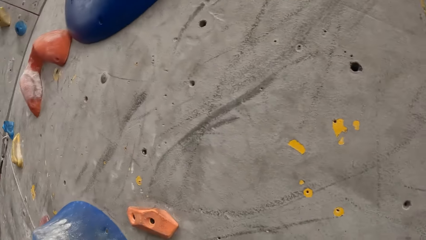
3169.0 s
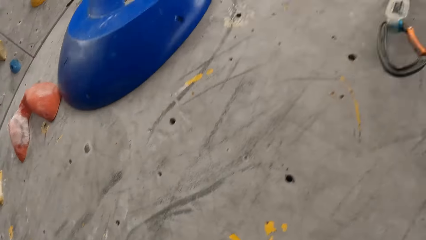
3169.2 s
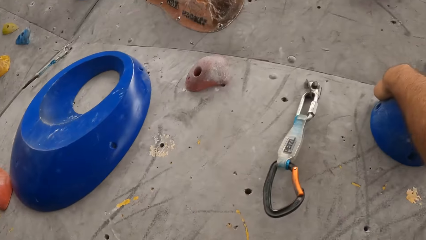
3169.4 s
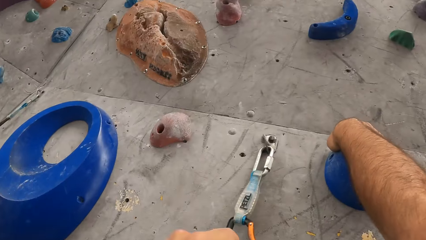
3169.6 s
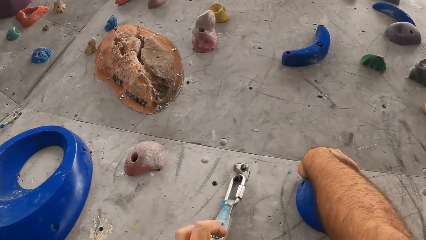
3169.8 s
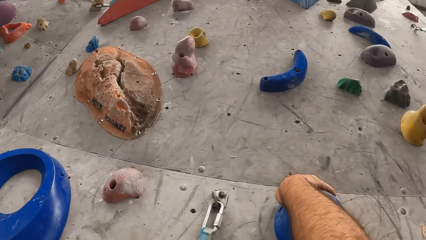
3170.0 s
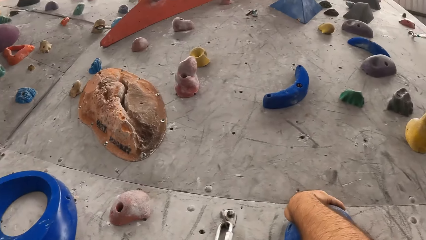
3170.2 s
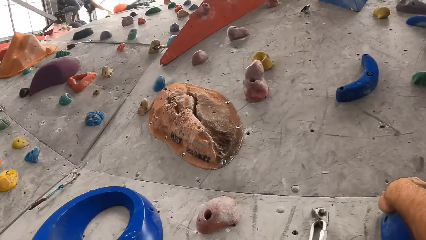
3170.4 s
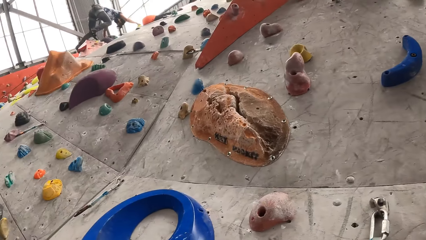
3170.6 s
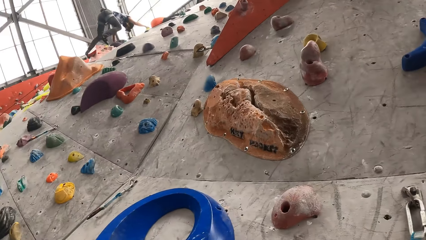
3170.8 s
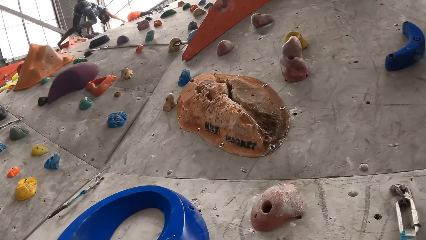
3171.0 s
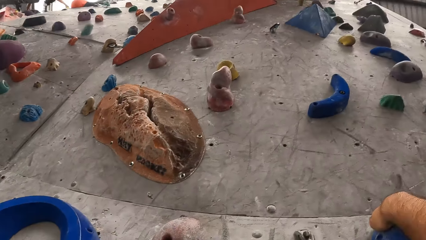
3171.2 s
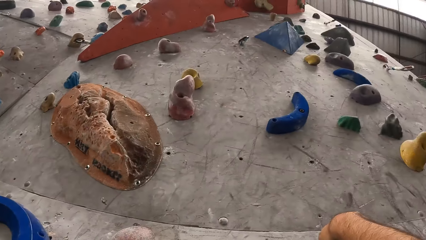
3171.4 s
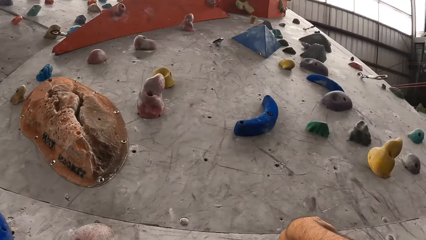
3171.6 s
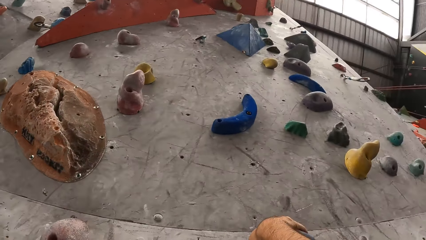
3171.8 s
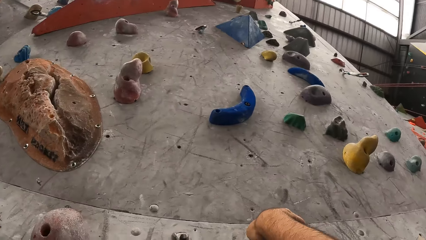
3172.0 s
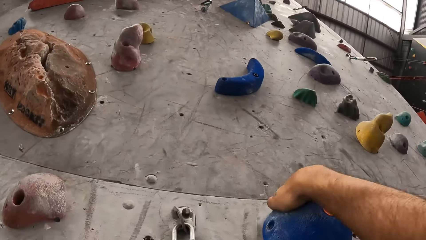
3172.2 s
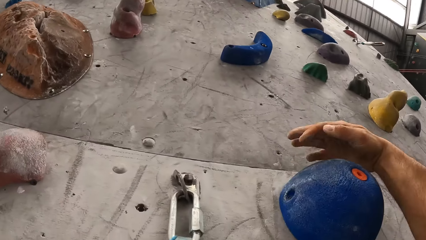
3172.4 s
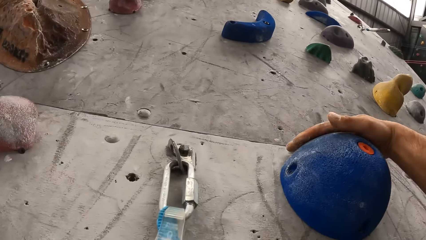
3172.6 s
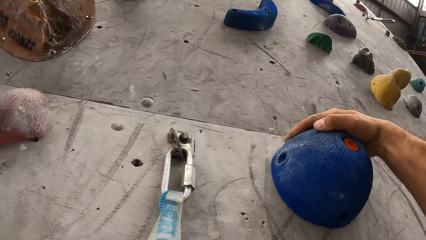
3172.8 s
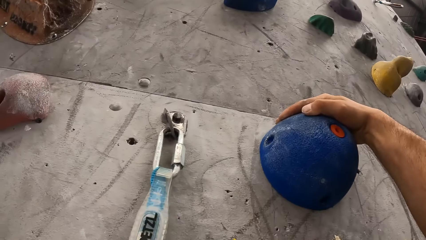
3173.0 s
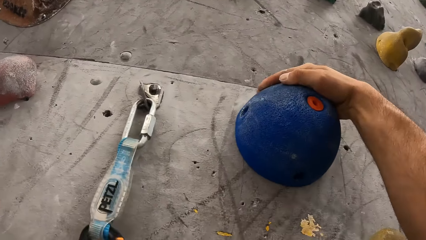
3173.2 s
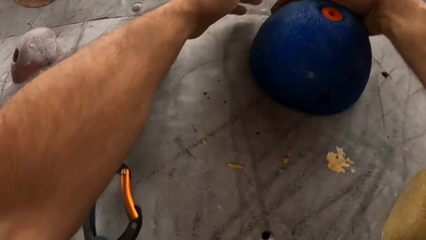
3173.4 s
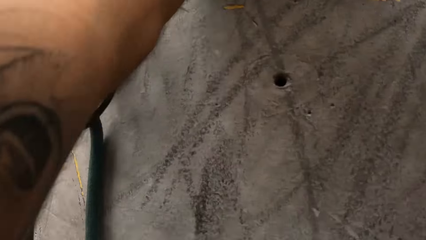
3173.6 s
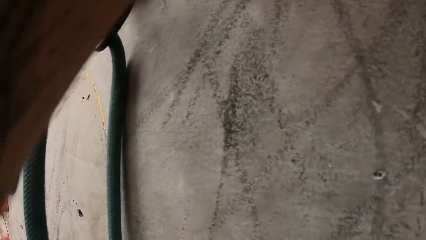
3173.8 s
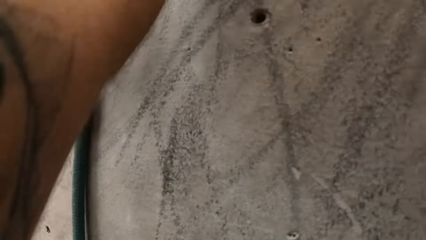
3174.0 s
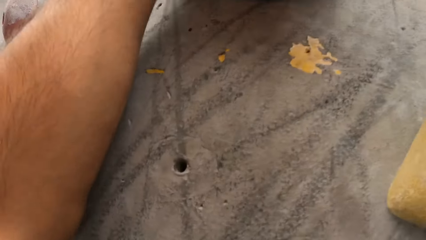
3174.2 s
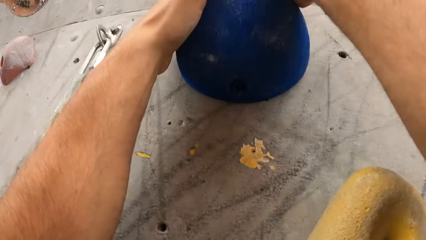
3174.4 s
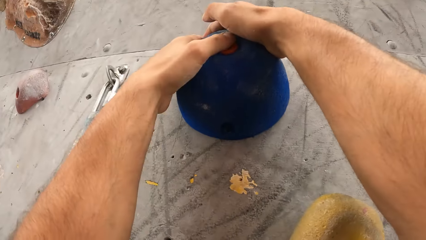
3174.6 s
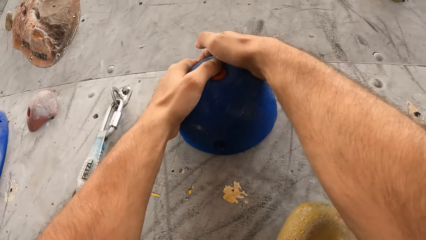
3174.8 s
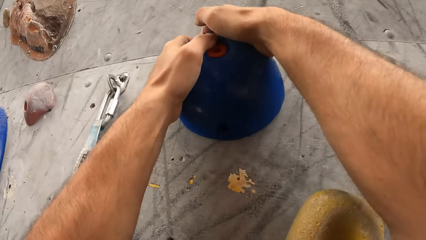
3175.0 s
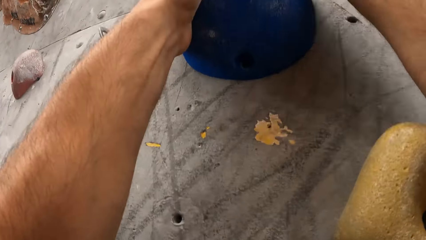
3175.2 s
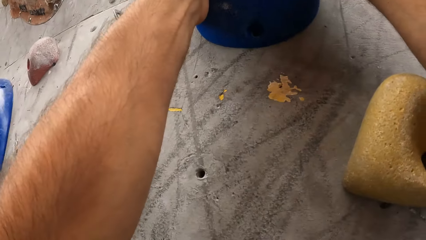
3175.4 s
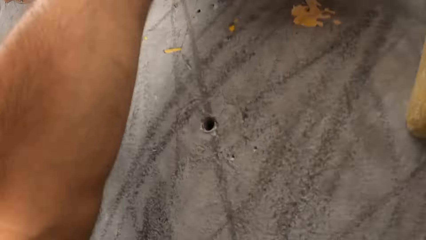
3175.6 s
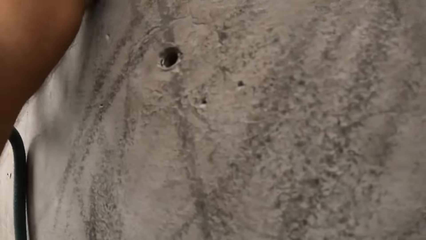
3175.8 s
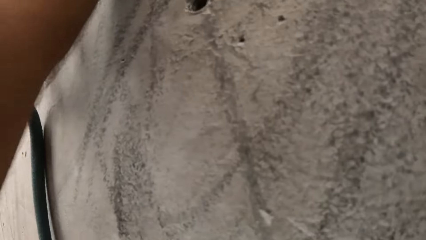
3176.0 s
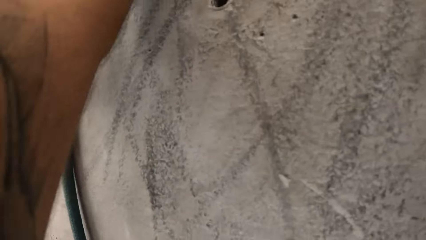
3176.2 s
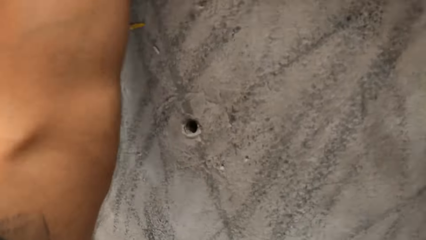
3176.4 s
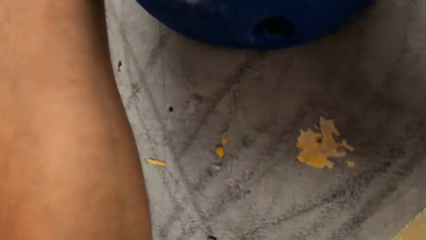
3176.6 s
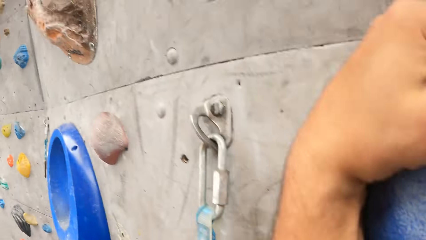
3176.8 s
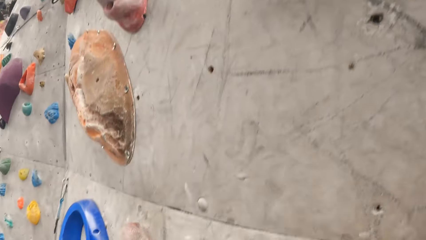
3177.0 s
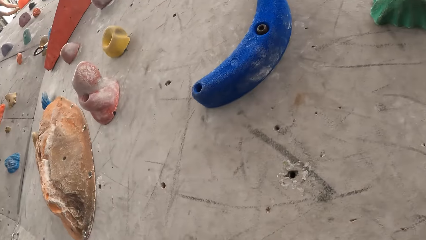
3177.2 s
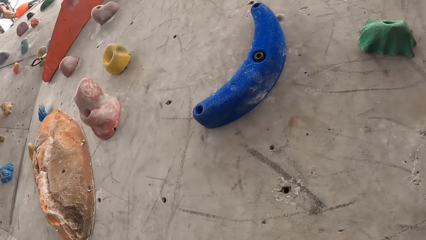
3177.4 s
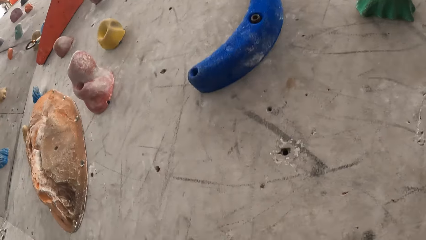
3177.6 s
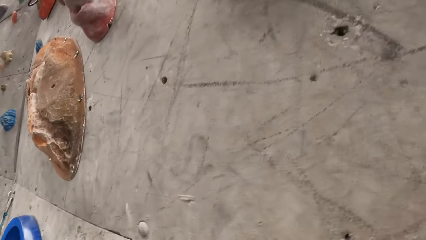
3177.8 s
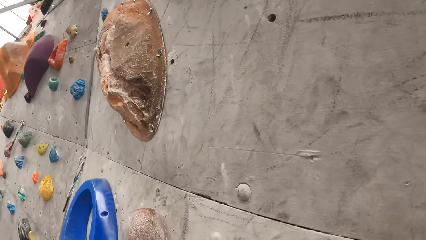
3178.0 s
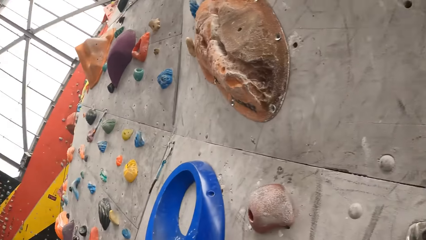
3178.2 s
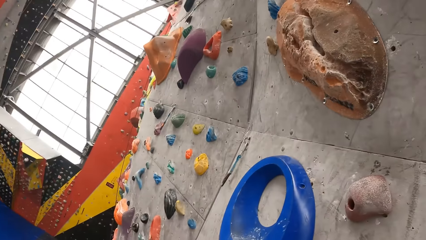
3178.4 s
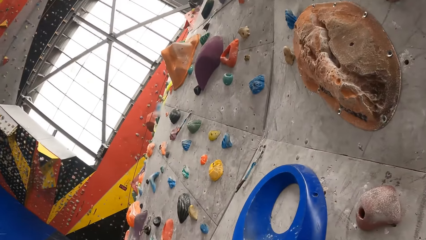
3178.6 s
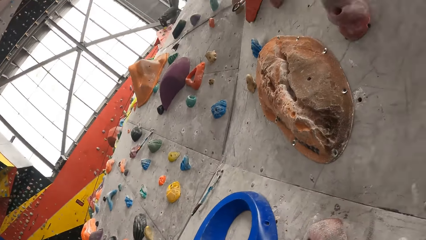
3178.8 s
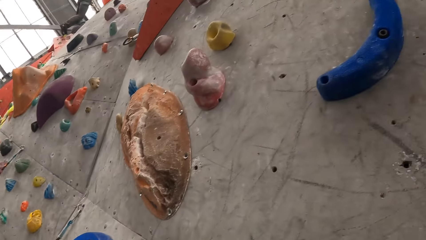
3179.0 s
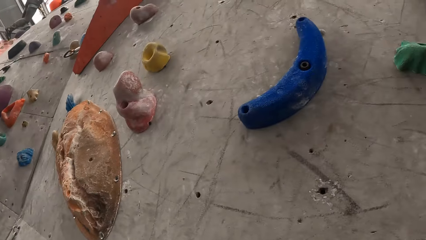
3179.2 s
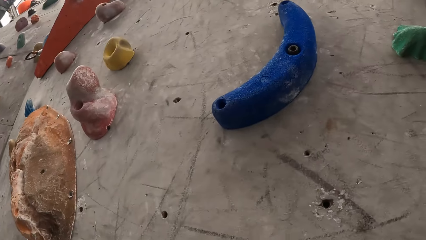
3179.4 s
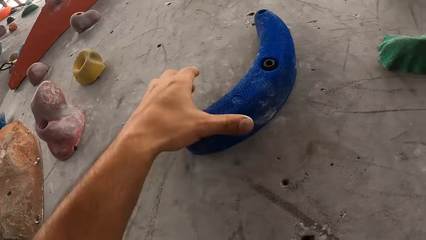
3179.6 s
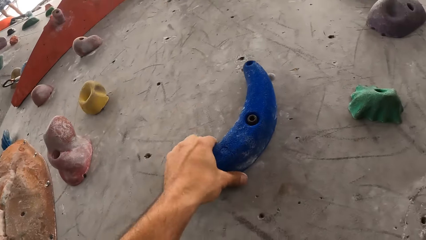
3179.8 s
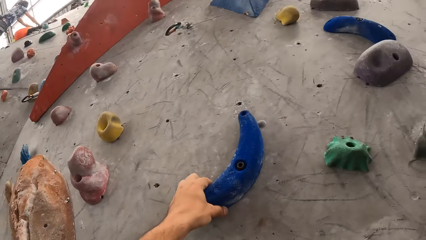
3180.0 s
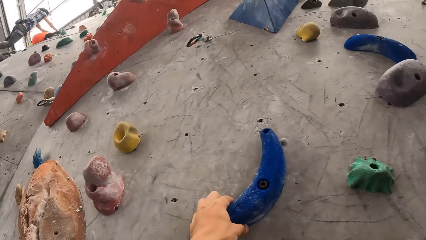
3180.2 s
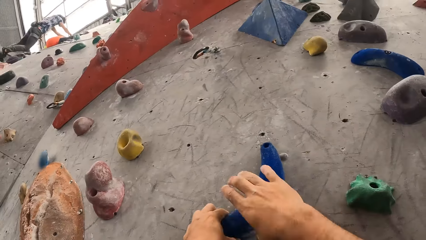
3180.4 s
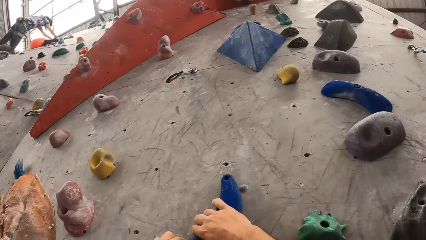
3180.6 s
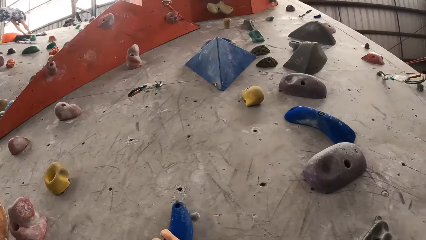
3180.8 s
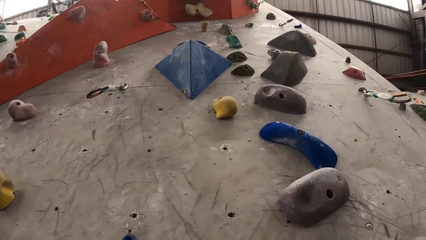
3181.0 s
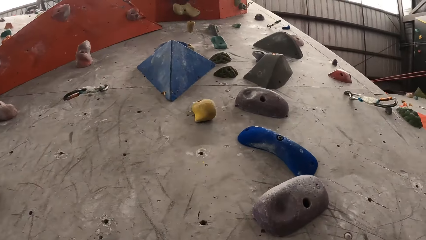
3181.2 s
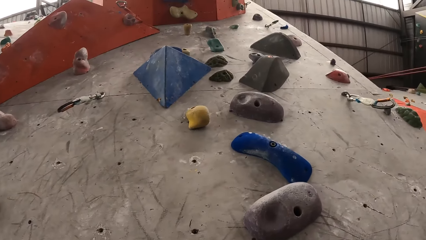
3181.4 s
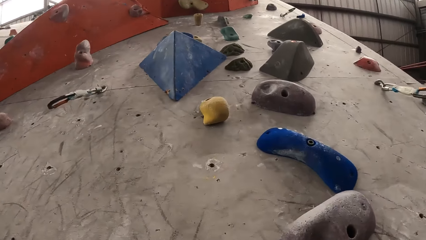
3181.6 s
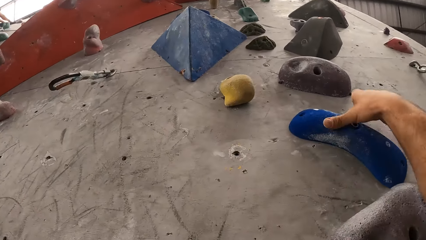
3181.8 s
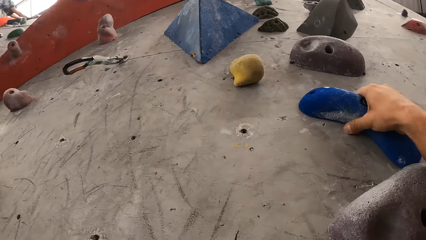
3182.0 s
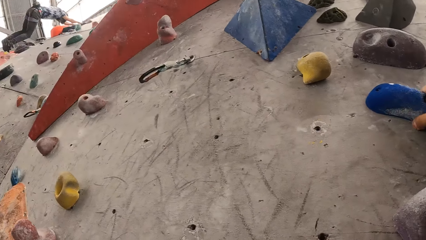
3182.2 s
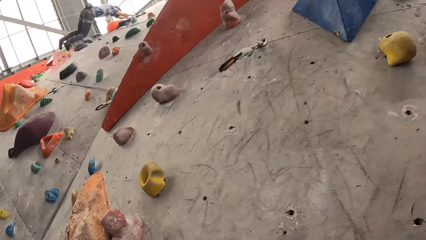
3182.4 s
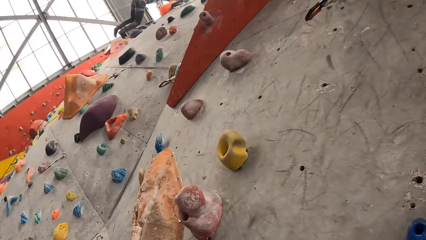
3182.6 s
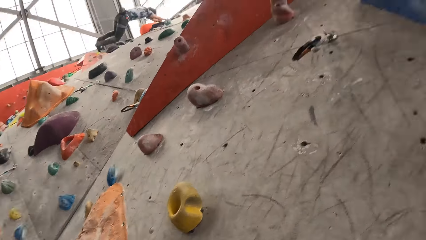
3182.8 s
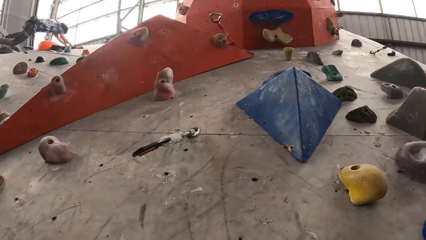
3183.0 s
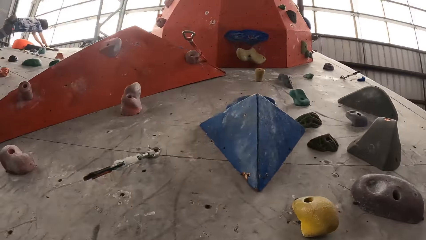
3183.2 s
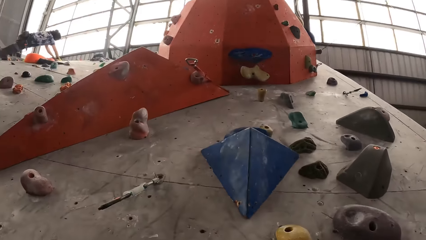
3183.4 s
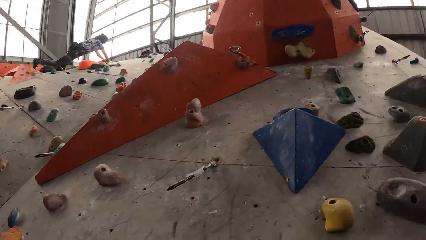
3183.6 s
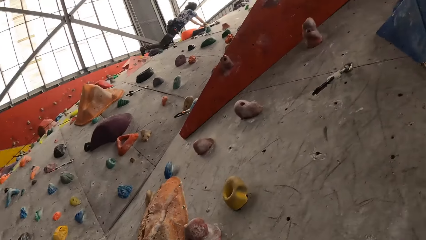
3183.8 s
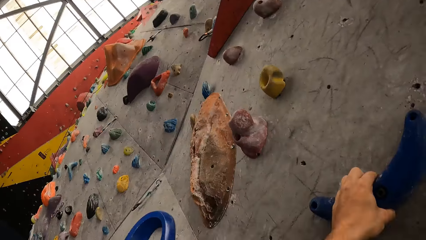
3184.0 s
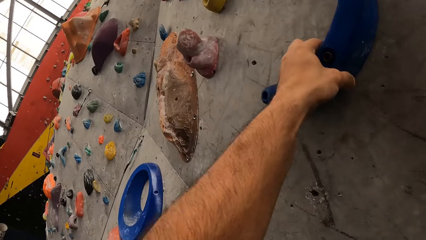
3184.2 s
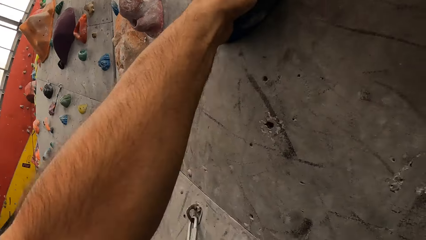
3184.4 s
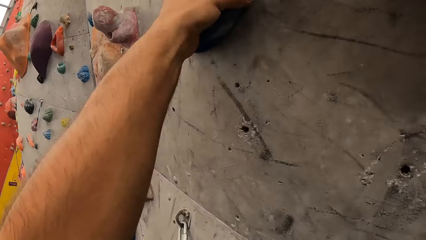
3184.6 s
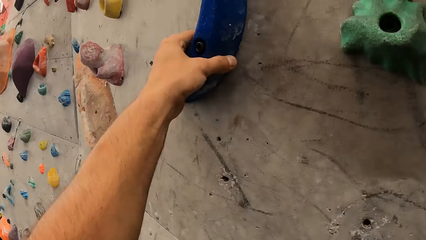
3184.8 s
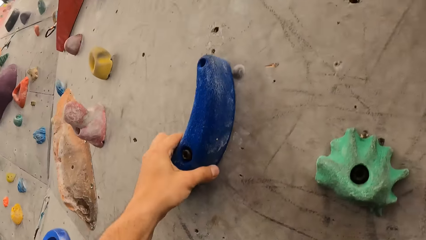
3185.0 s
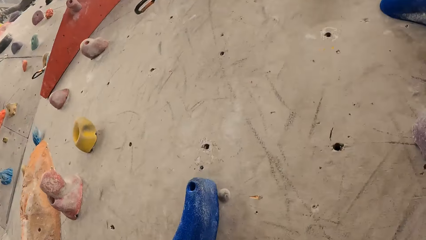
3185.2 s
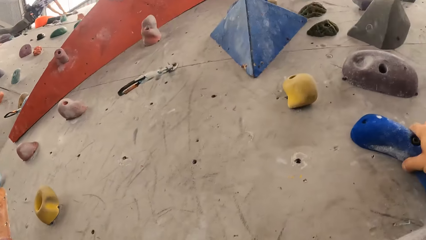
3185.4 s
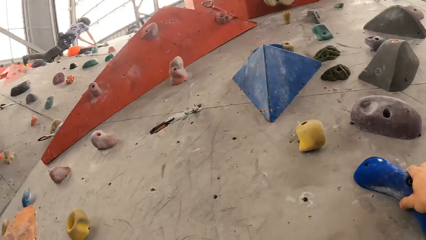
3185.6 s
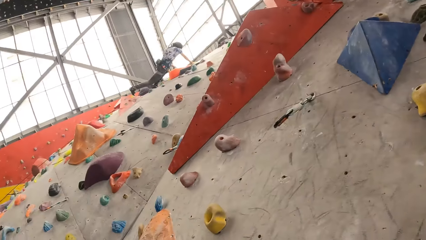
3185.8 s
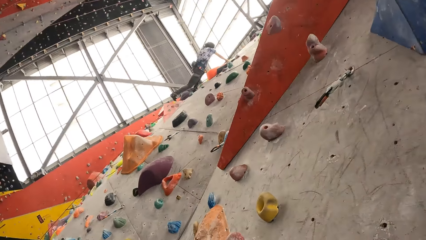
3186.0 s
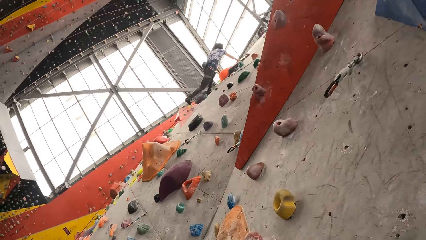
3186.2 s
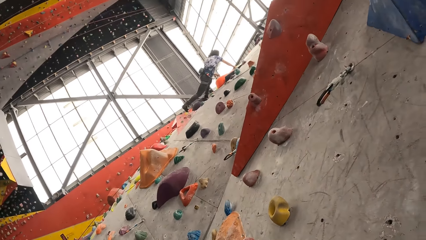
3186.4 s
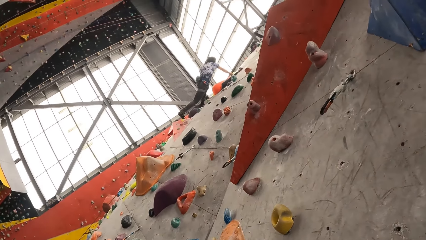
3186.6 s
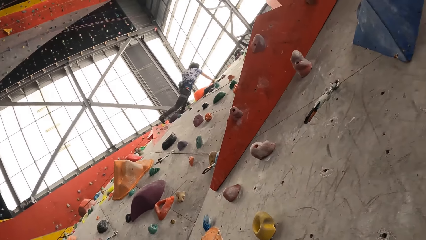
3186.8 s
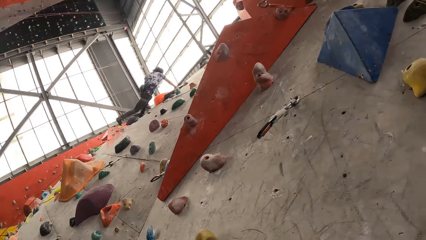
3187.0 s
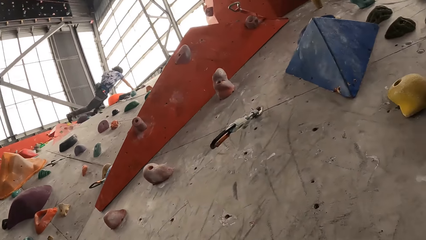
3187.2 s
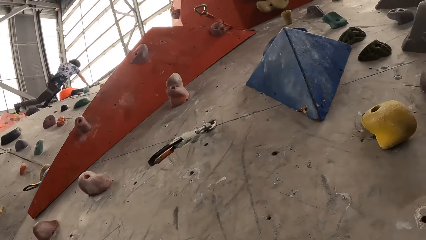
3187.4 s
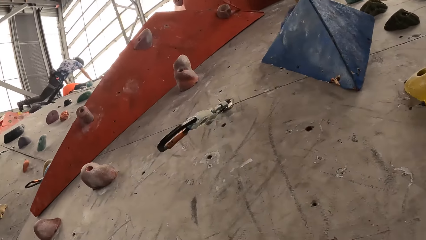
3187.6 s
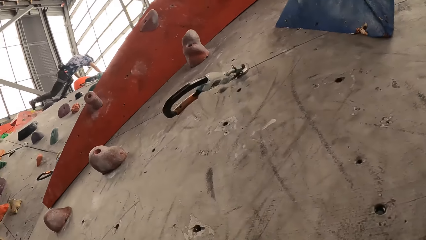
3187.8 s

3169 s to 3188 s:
The camera wearer looks up the climbing wall. They touch the climbing bouldering wall with the left hand. They do this again. They touch the climbing bouldering wall with the right hand. They do this again. They look up the climbing wall.
